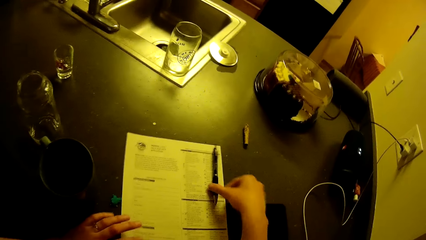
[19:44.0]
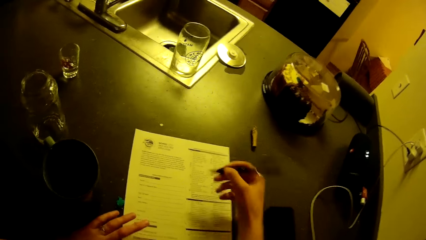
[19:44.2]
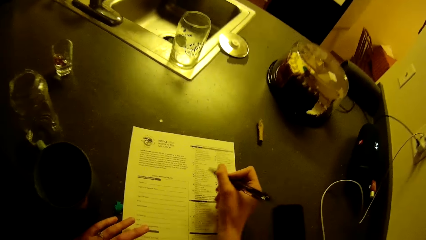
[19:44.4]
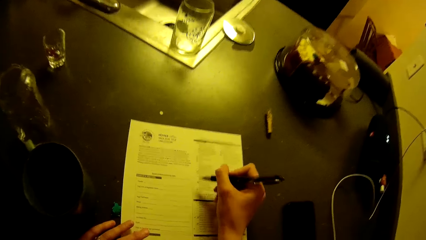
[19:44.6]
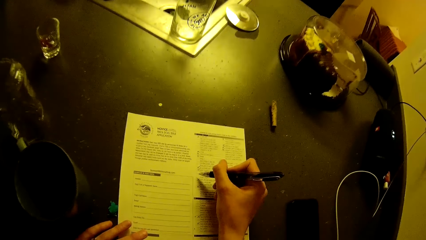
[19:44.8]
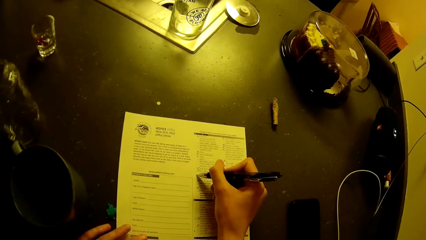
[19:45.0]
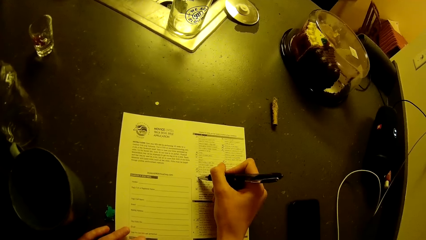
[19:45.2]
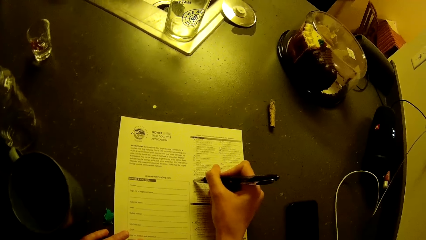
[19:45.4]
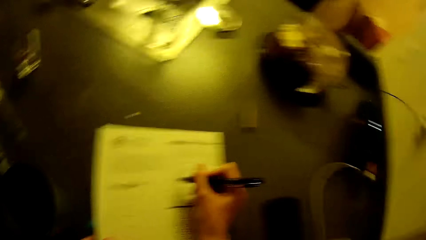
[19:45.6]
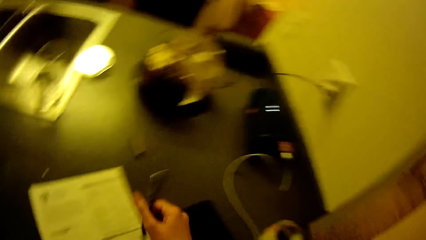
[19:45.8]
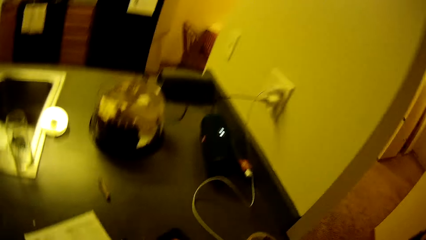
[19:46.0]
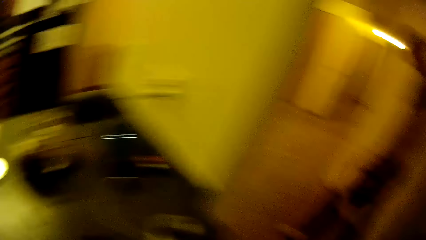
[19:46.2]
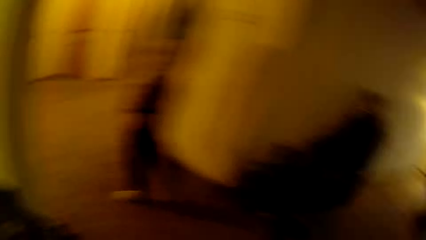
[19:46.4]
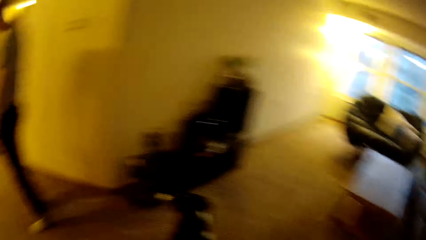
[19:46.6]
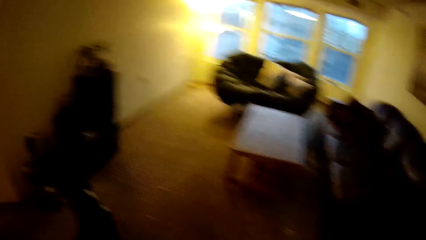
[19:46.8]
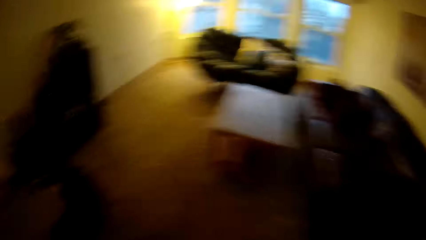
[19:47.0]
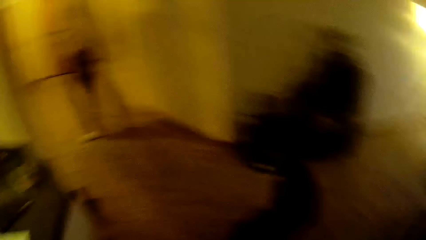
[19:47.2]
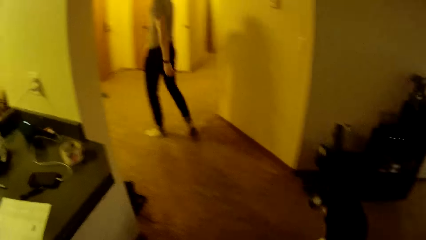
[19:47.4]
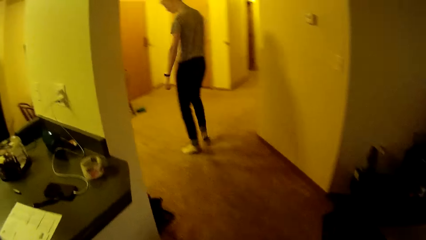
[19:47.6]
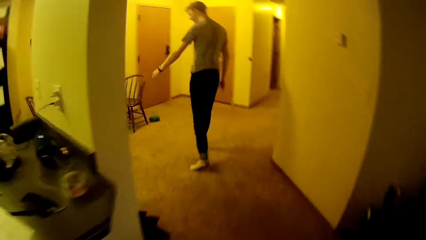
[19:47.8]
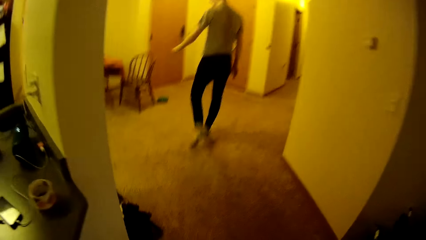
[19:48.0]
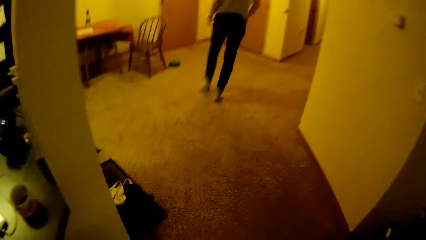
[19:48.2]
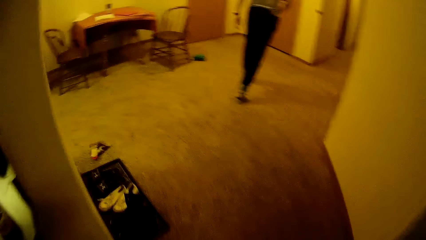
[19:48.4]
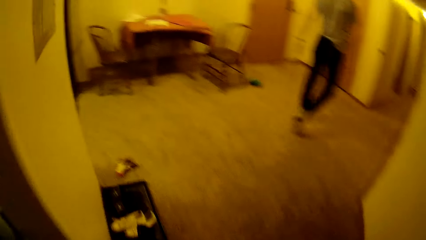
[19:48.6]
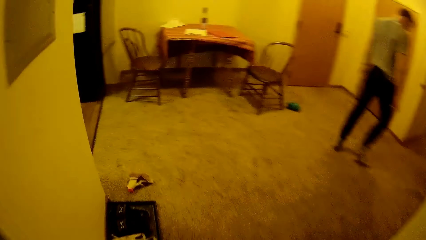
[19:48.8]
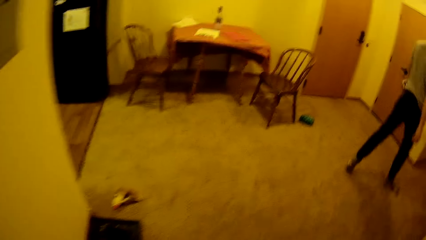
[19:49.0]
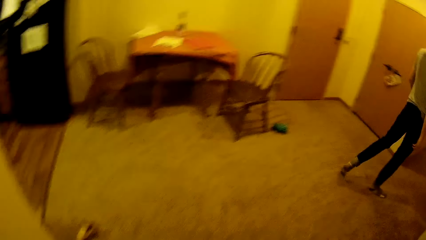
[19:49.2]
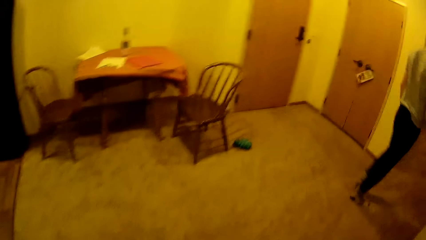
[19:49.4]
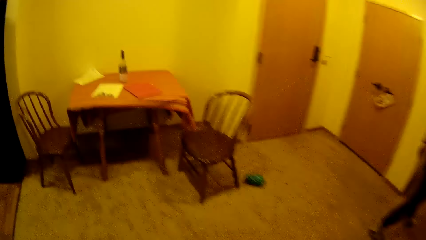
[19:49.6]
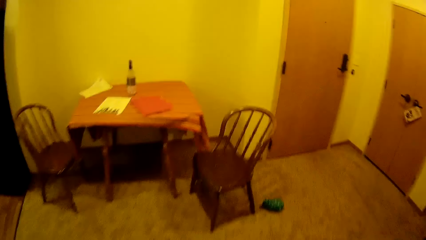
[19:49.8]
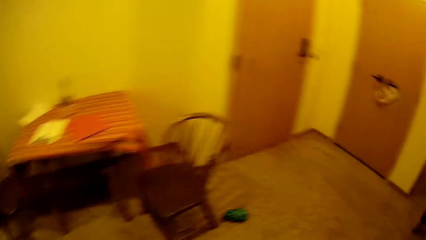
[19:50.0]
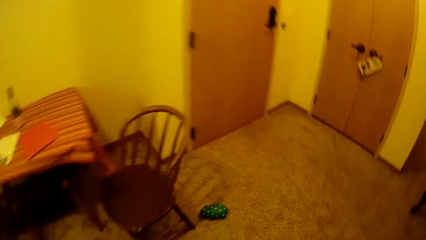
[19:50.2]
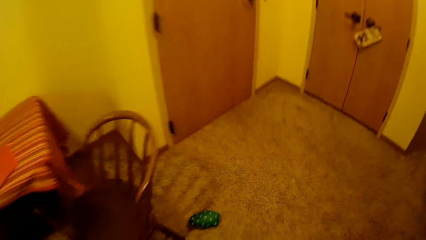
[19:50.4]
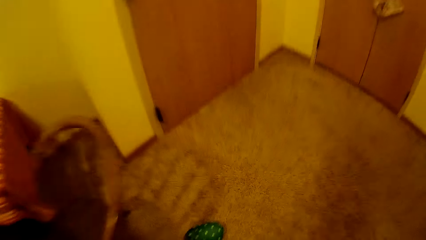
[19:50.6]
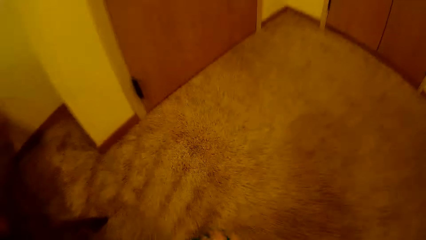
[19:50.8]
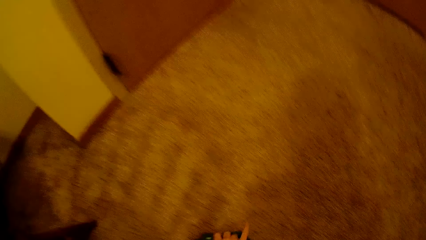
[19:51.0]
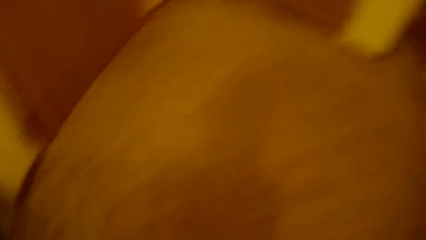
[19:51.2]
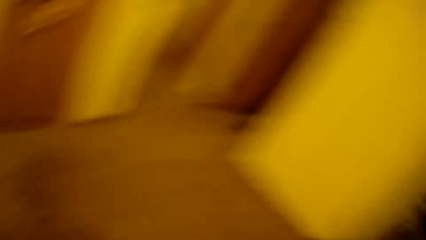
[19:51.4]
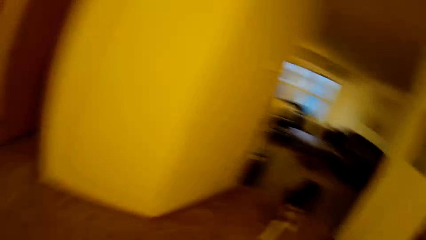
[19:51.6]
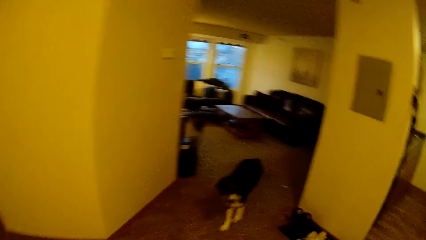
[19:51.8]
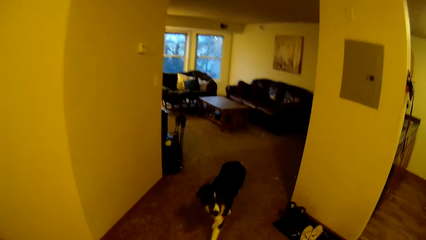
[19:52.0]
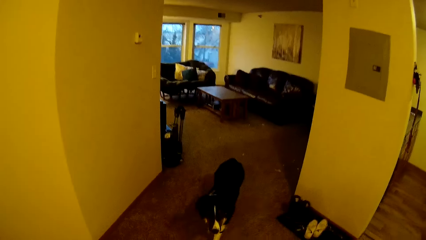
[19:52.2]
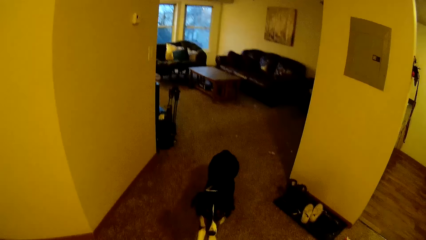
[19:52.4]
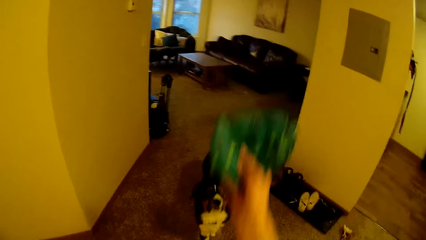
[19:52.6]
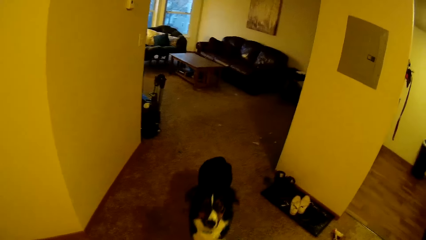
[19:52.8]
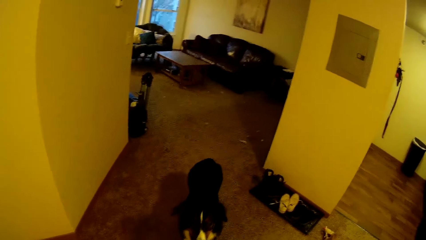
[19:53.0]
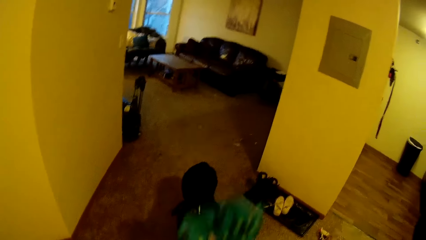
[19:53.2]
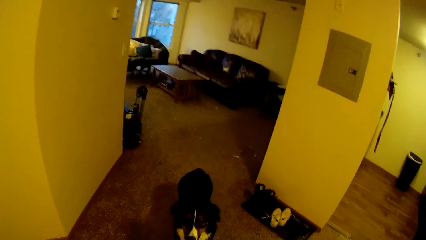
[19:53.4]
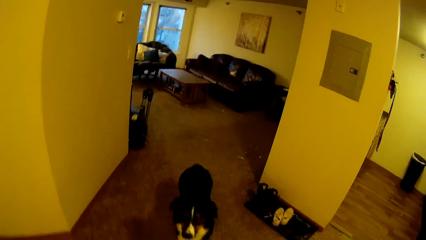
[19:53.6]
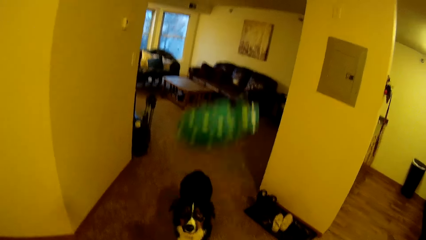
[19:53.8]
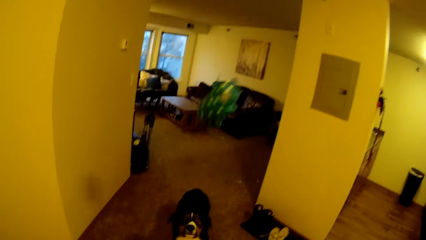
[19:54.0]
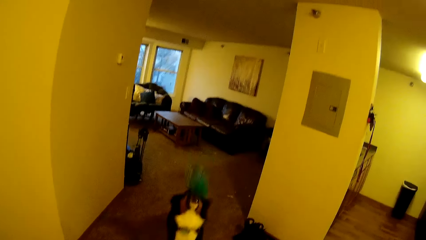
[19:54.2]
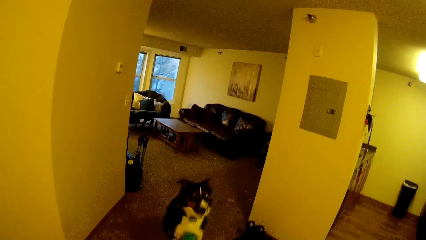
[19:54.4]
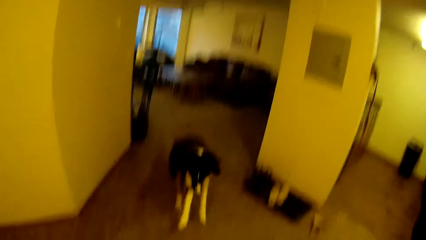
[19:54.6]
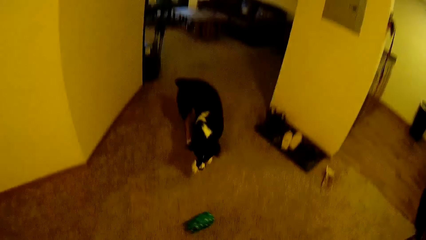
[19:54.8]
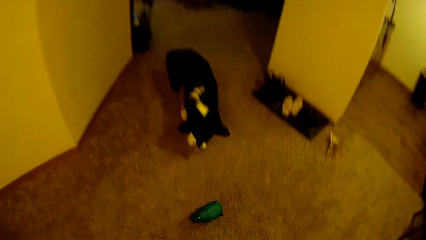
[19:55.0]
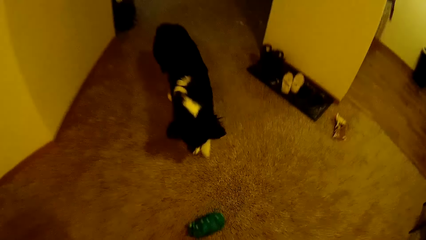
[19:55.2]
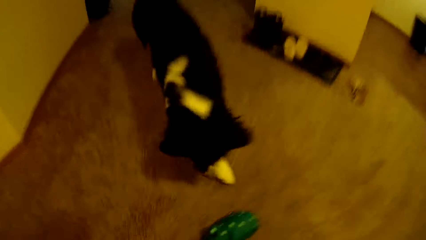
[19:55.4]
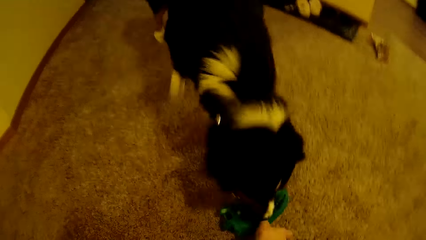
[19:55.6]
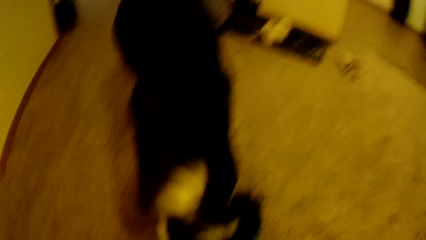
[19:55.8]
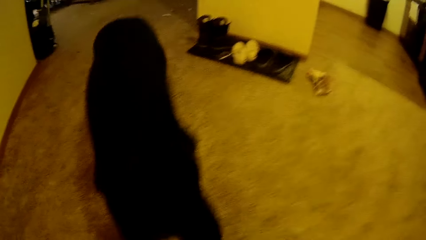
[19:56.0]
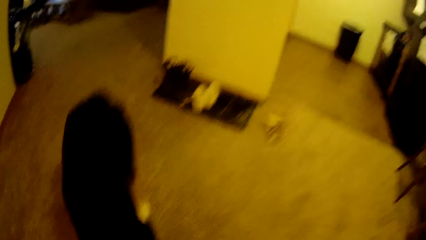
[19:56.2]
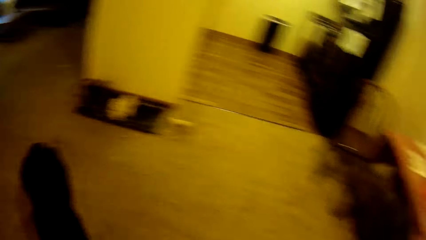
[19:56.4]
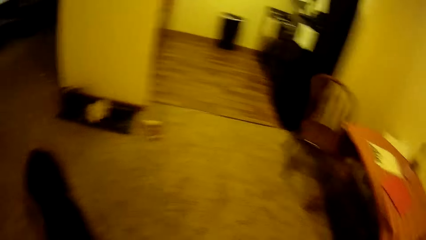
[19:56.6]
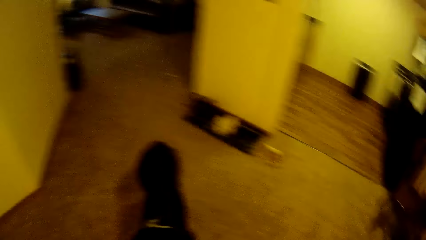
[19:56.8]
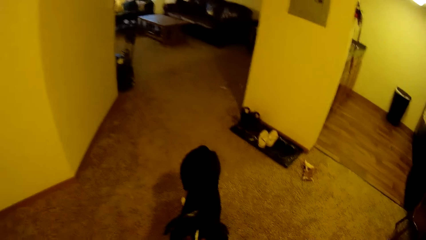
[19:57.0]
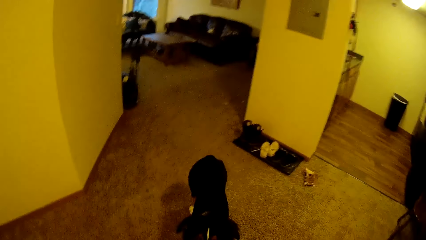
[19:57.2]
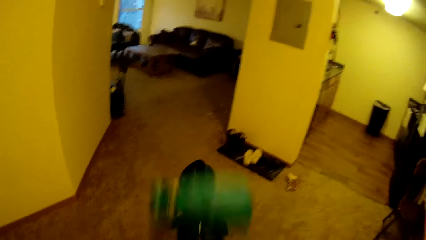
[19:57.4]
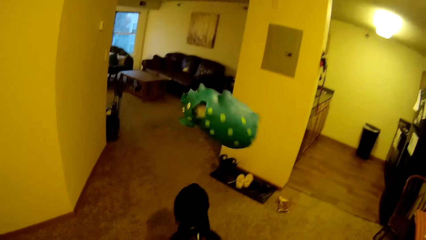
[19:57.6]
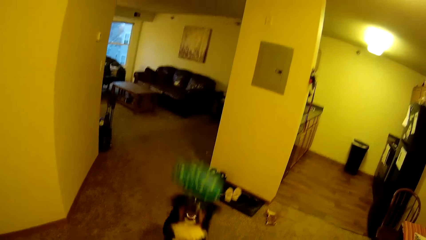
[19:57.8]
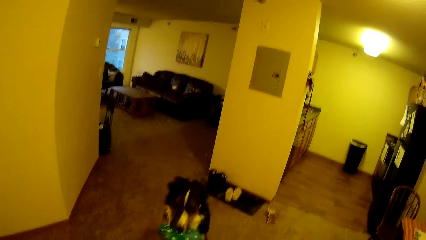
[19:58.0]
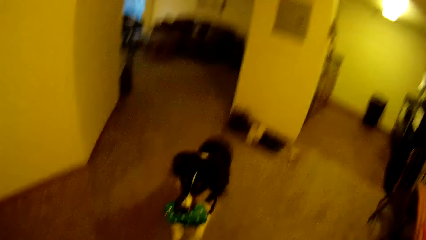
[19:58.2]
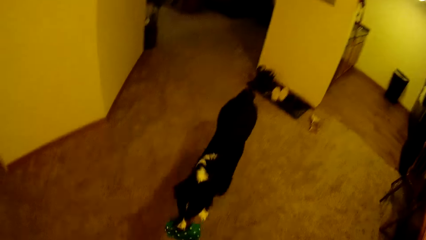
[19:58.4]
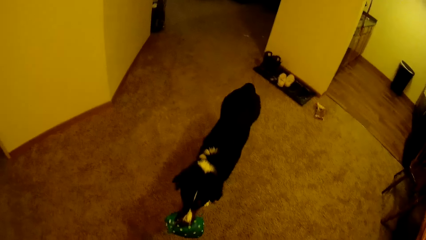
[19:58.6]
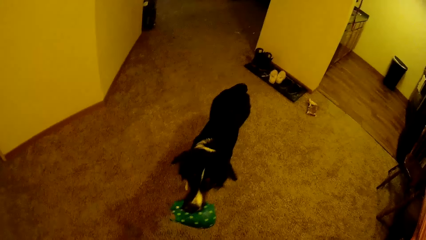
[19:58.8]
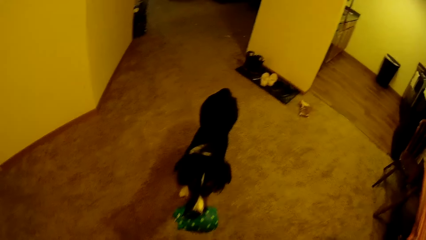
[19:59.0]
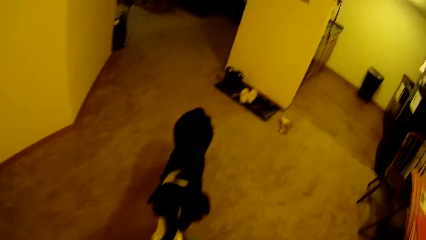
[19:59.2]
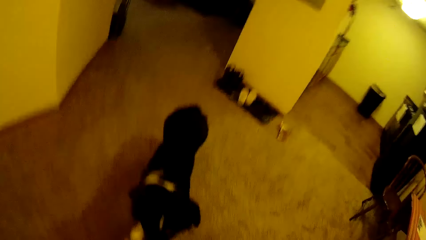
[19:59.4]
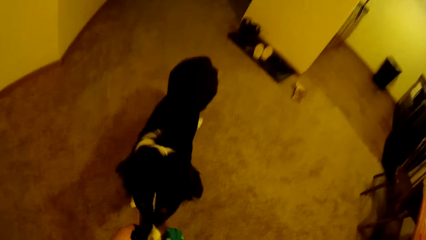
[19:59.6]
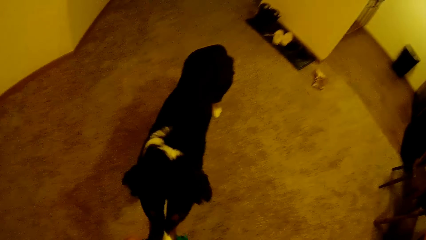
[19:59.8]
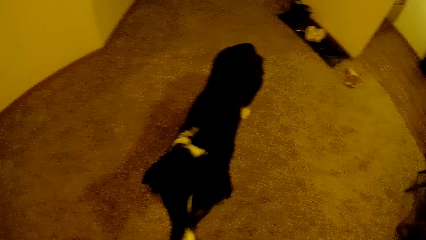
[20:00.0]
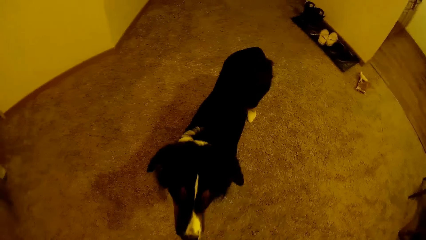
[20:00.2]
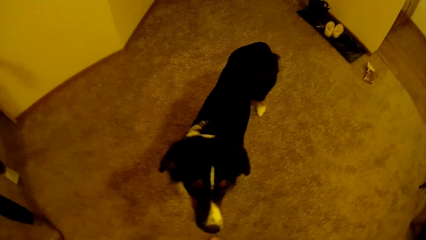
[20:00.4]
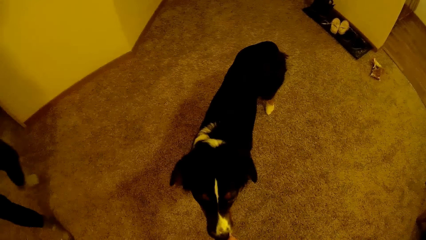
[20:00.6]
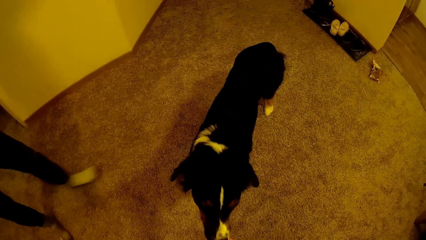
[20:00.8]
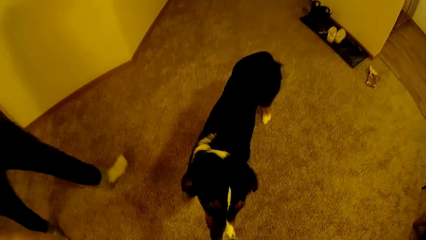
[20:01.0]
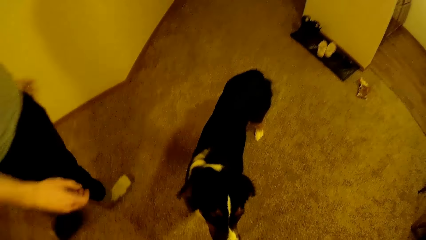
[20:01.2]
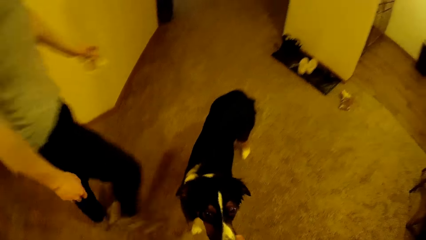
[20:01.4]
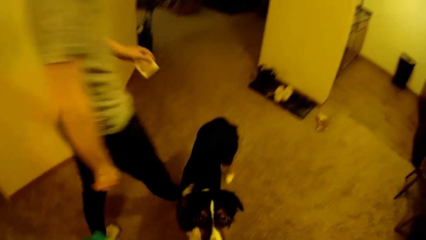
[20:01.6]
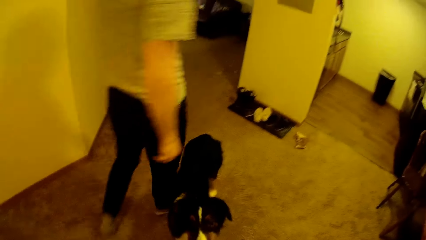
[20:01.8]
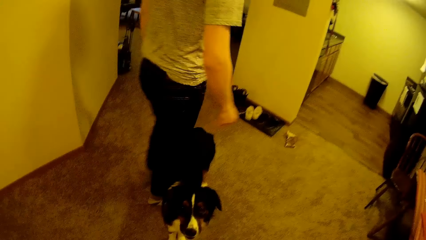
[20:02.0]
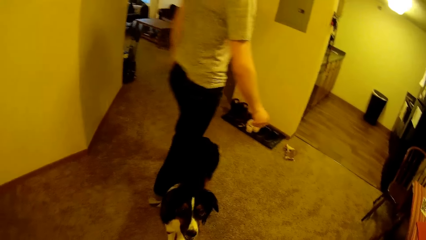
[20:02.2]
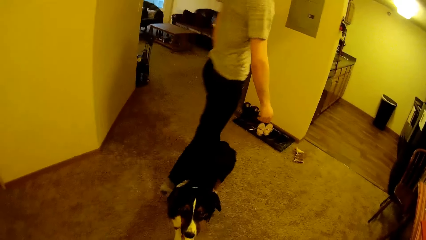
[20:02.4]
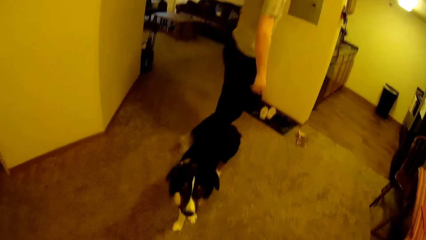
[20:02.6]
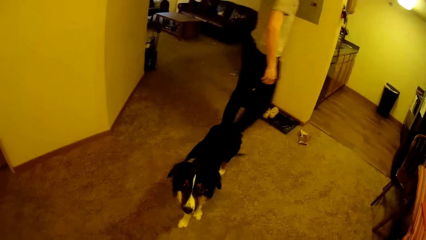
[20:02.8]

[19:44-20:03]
The camera wearer drops the pen in his right hand on the table. He picks up the pen on the table with his right hand. He fills the application checklist on the table with the pen in his right hand. He drops the pen in his right hand on the table. A man walks around the apartment. The camera wearer looks around. He walks towards a green pouch on the floor. He picks up the green pouch or toy on the floor with his right hand. He trains the dog. He throws the toy at the dog. He throws the toy at the dog again. The man walks around the apartment past the dog.
